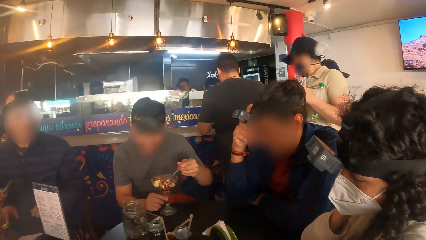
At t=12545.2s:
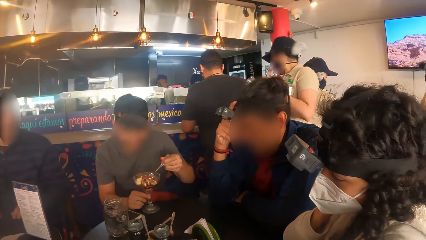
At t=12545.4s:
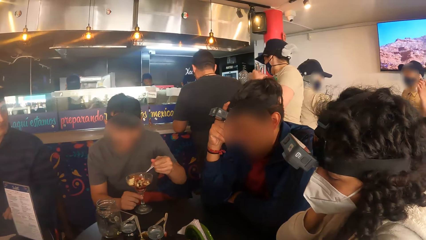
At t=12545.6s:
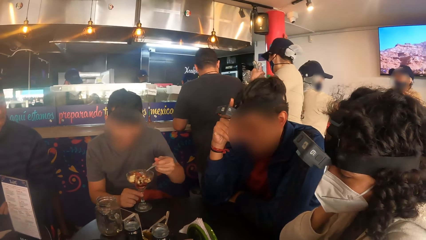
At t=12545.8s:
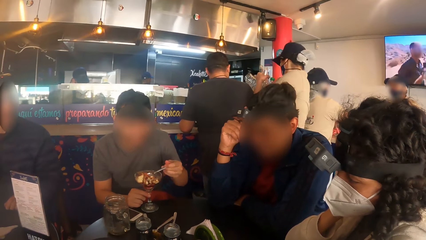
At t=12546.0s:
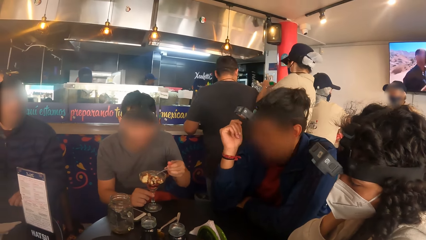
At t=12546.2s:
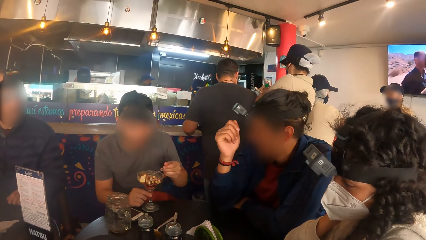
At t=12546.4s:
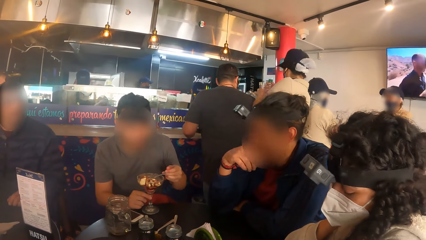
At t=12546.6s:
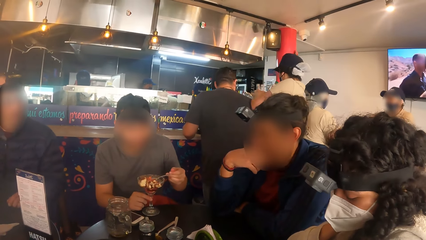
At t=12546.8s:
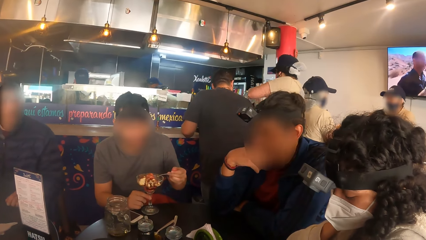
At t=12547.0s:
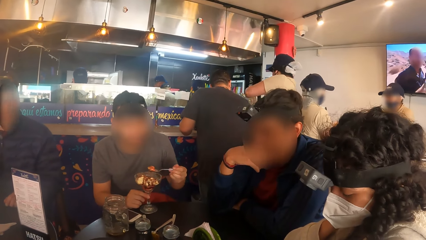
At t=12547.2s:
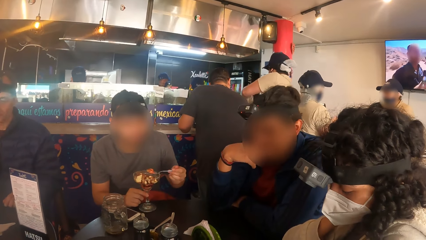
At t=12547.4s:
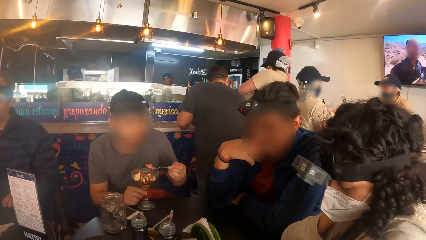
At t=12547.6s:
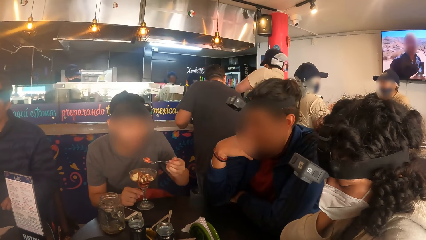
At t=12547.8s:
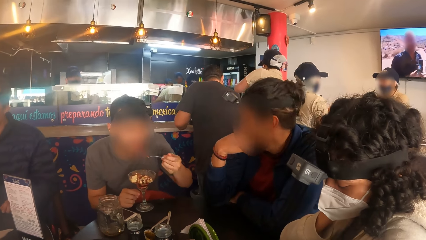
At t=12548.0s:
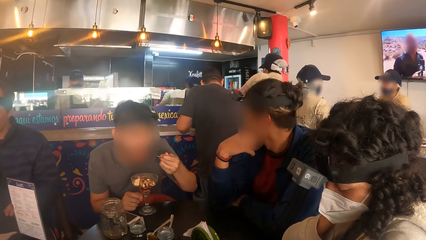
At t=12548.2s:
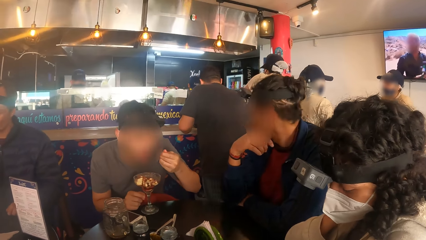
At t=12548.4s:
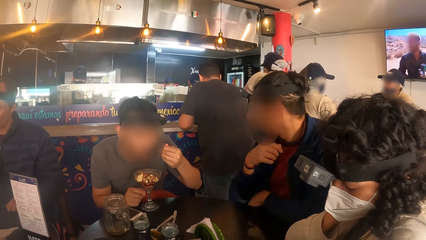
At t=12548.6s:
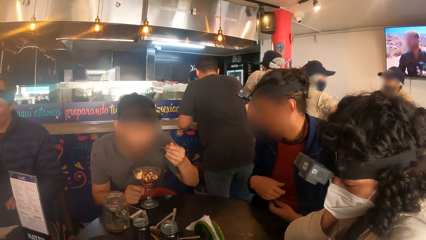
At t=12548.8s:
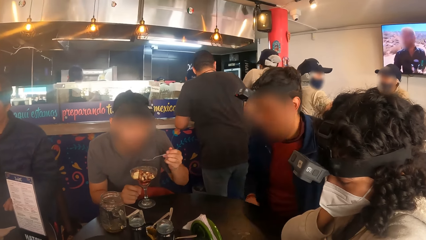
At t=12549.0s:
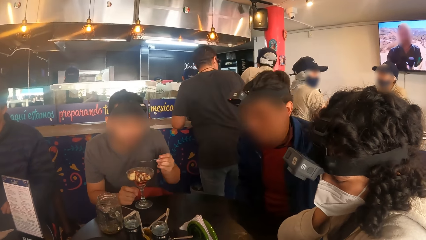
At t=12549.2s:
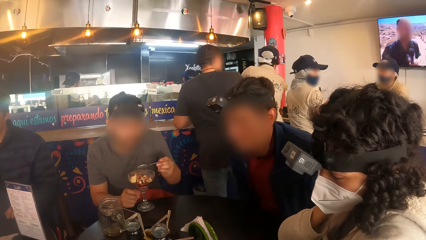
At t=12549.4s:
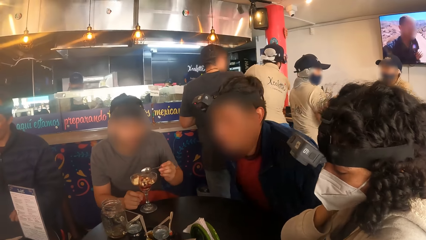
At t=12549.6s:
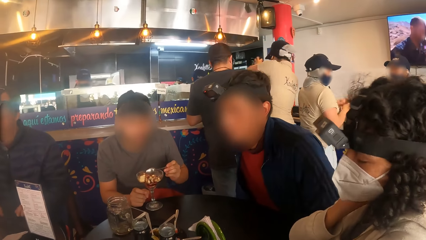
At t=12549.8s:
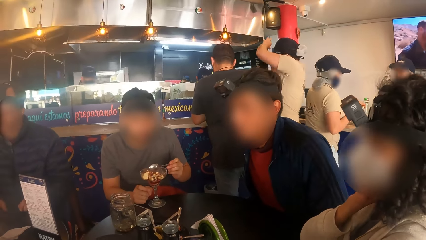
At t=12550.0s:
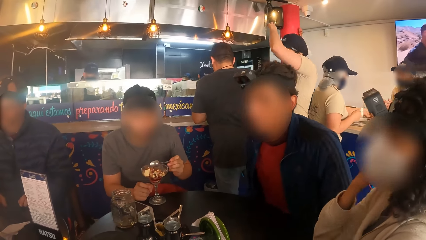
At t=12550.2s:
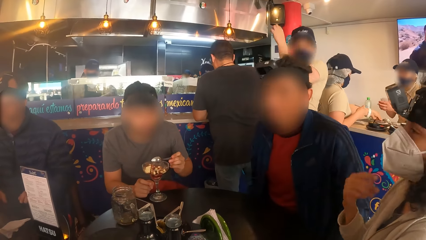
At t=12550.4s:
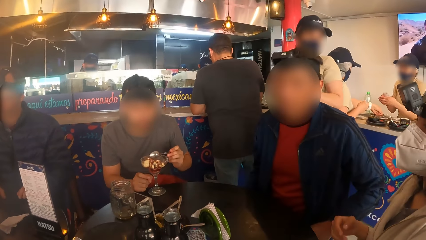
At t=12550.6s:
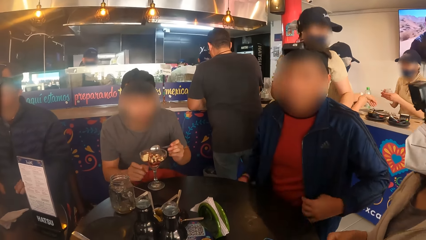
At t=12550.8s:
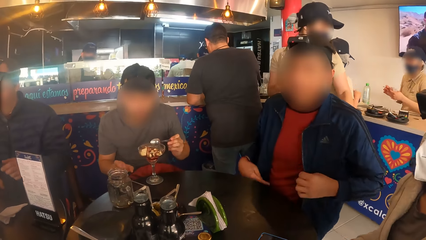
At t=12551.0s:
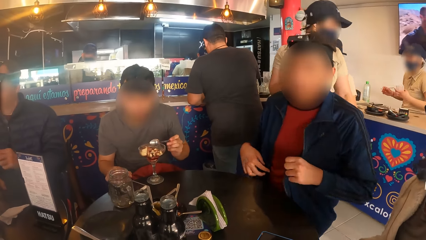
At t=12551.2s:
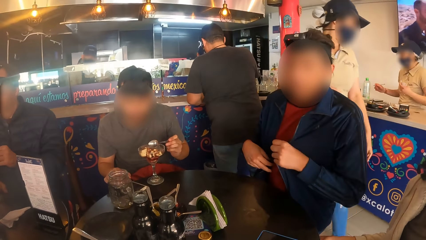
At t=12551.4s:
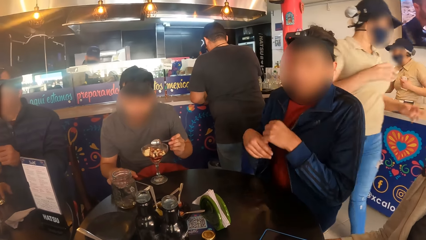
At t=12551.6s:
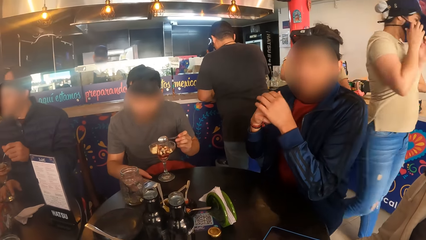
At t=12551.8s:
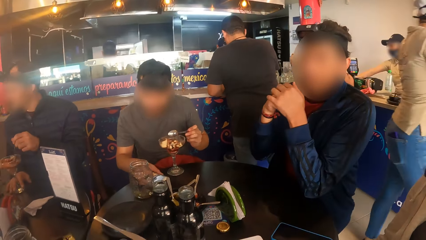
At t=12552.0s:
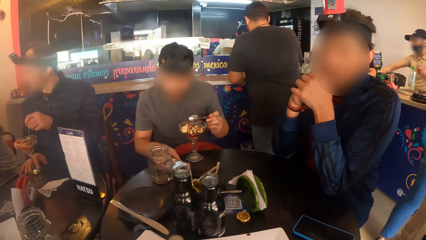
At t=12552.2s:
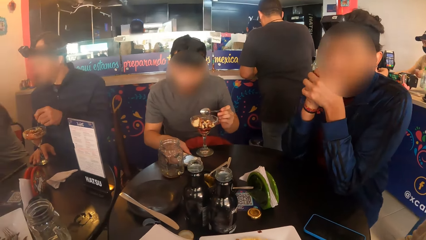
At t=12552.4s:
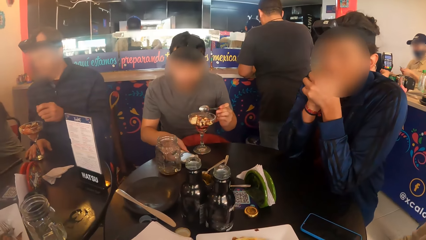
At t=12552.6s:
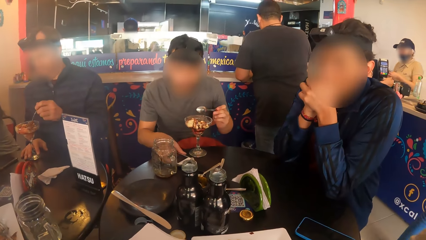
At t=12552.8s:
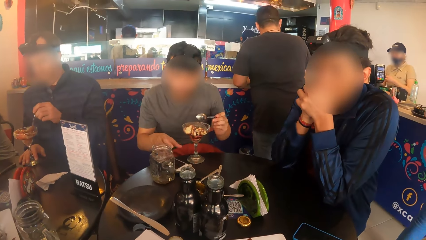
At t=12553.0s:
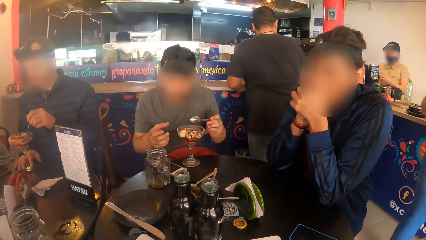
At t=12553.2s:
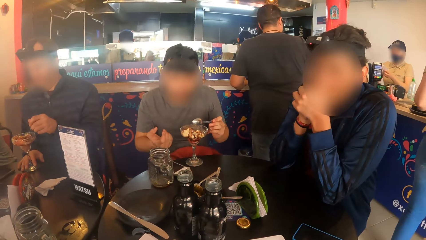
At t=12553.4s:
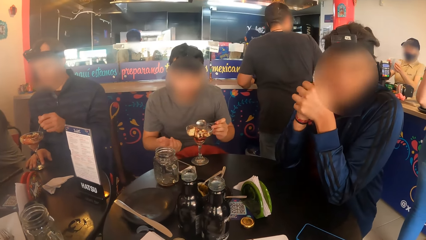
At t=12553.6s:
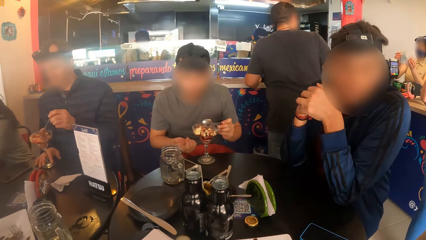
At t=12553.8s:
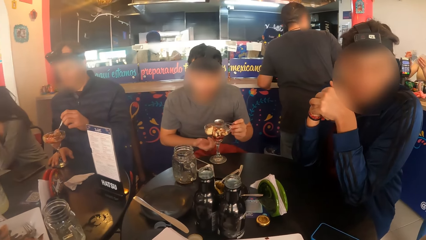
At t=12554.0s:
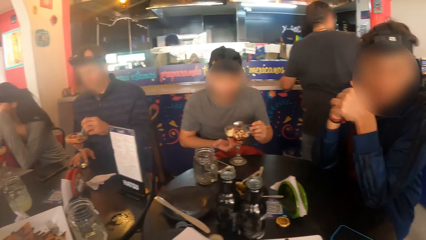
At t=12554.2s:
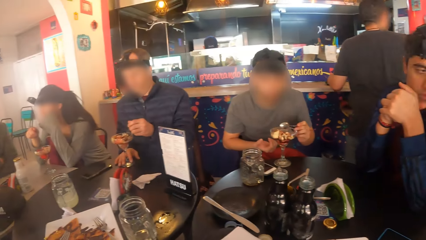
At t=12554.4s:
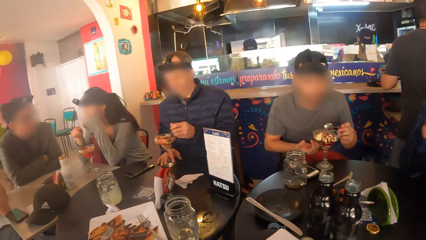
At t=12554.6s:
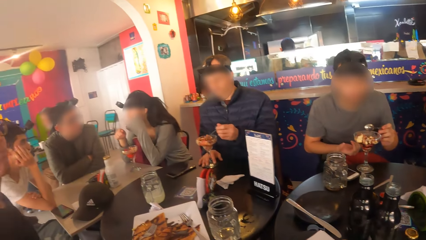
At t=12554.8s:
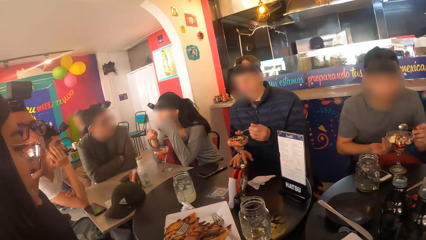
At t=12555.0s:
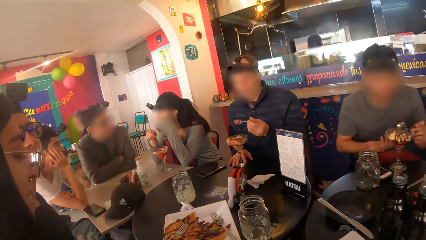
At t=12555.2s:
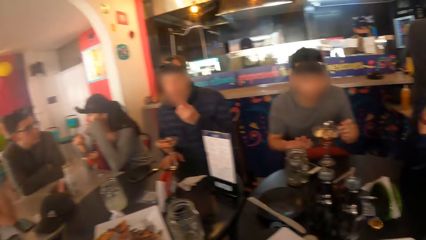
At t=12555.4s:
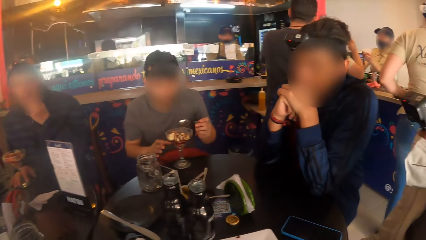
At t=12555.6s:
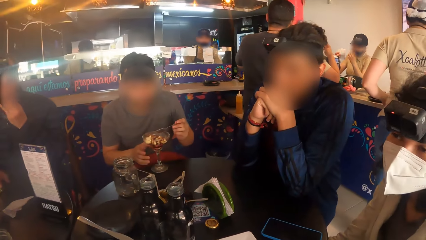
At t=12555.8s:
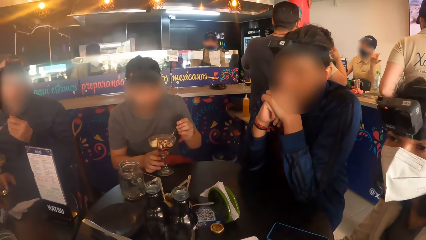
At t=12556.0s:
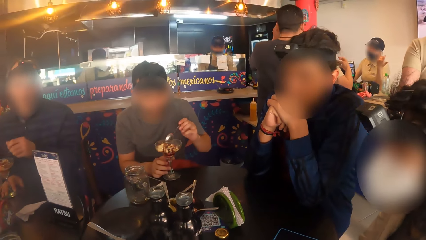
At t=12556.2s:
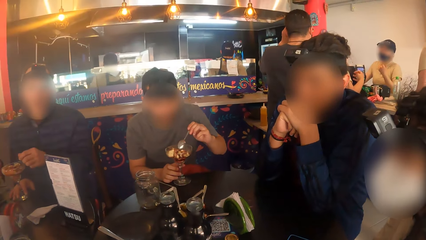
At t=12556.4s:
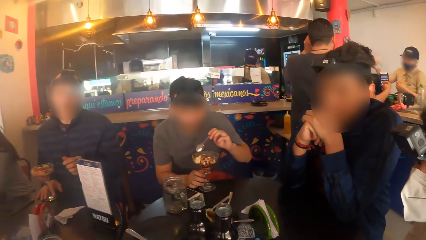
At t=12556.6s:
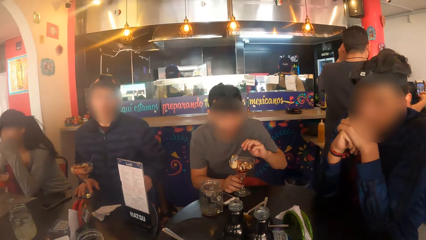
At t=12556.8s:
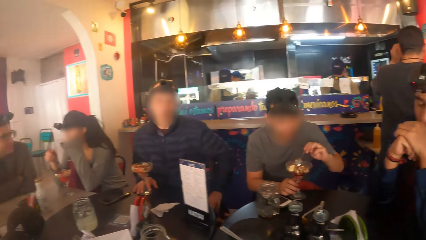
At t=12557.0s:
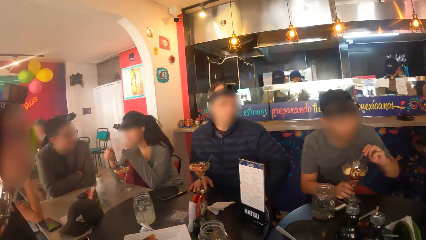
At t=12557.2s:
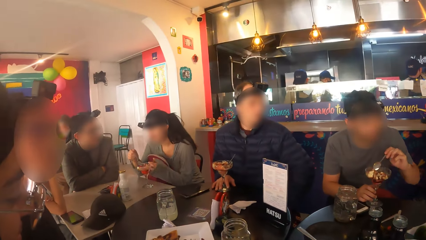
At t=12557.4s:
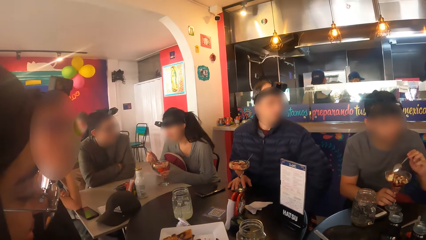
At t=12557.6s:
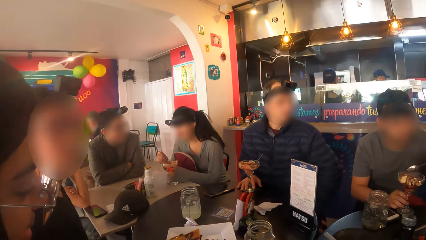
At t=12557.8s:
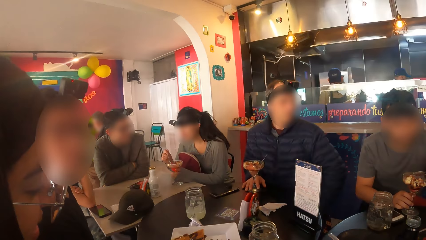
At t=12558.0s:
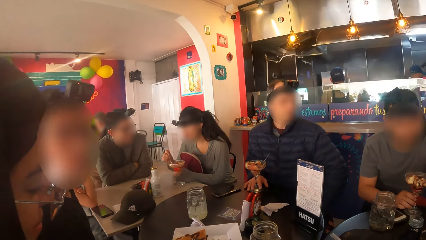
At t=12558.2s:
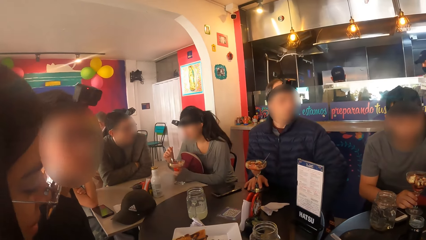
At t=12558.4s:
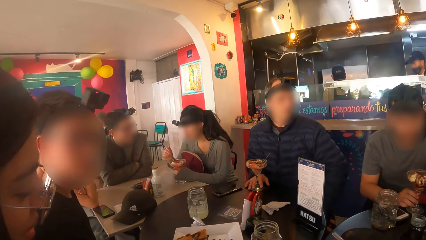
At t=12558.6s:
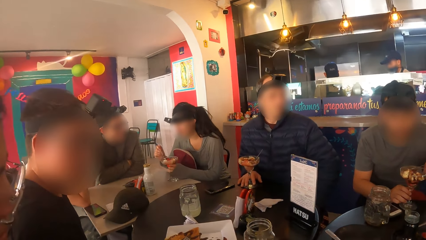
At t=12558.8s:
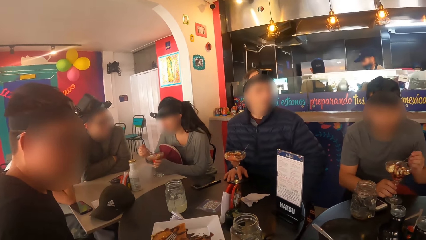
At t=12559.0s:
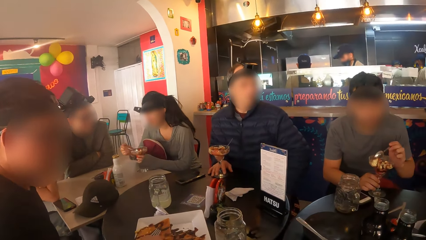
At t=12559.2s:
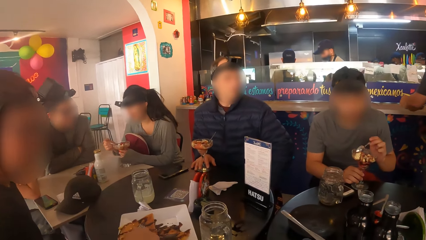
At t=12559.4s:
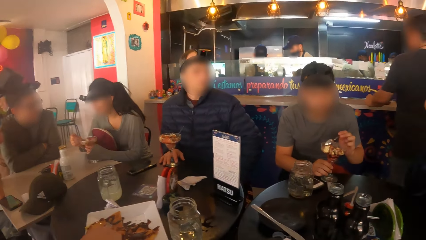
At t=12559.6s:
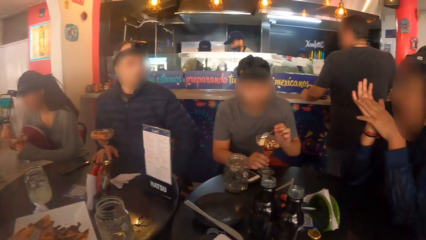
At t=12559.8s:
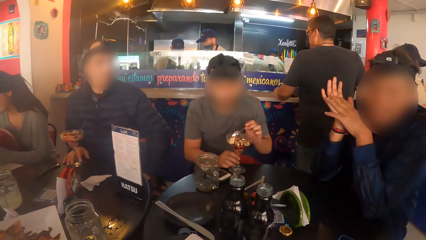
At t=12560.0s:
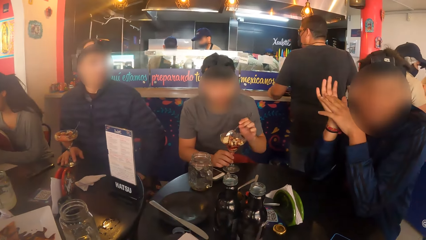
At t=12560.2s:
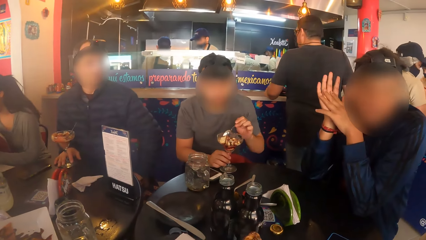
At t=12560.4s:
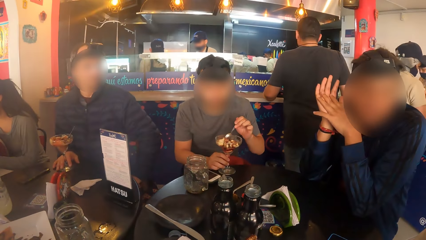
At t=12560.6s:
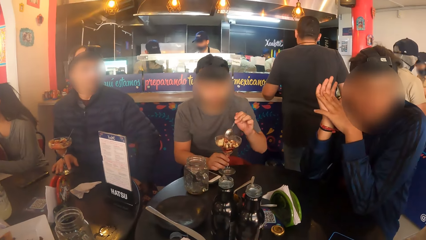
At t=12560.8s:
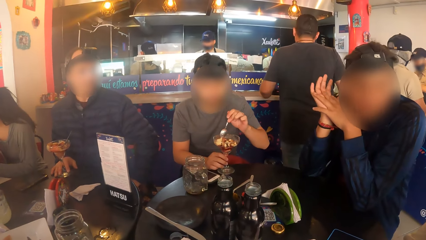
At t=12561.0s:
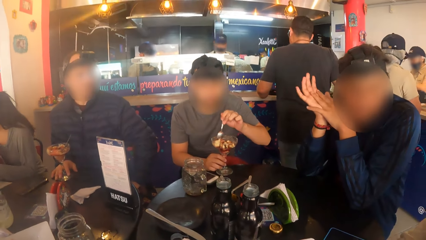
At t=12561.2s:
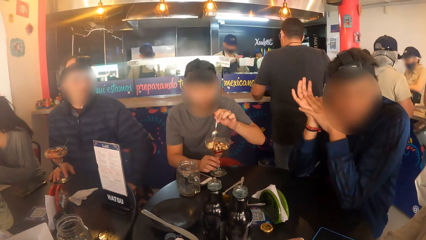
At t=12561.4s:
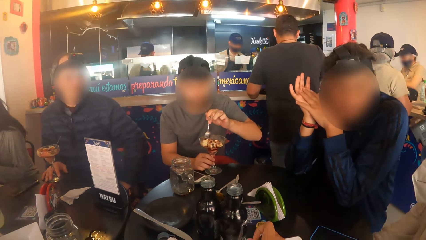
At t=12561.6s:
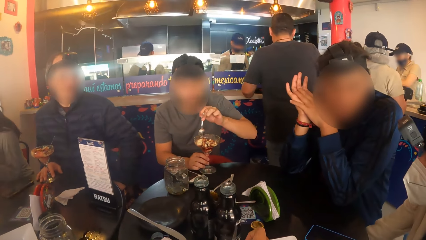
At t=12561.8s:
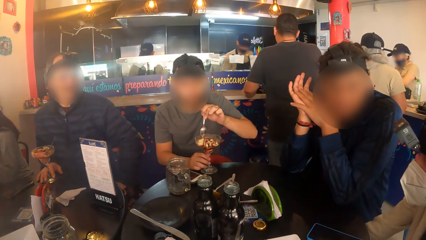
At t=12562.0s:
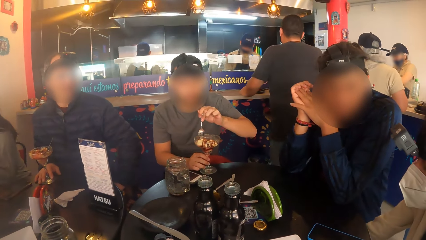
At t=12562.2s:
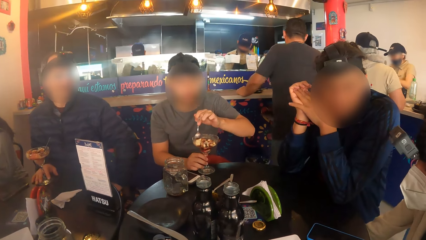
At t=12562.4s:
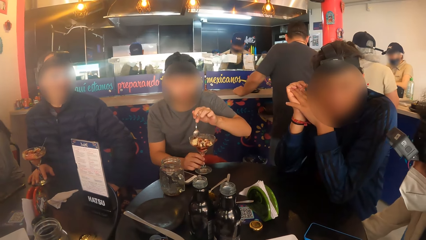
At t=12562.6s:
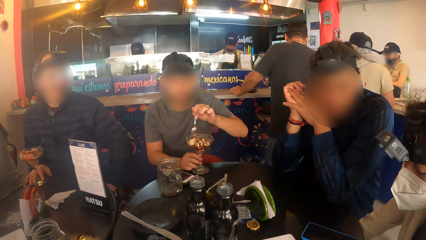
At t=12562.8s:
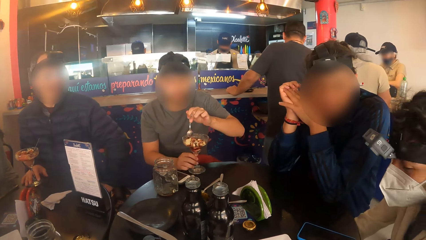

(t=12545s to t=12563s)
The man eats parfait from the glass cup with the spoon in his left hand. Another man eats parfait from the glass cup with the spoon in his left hand.
